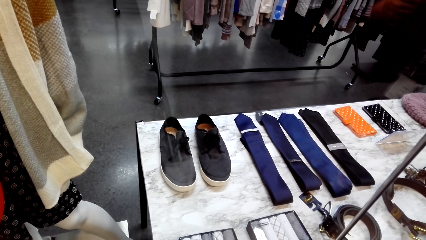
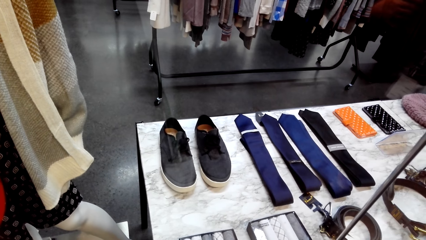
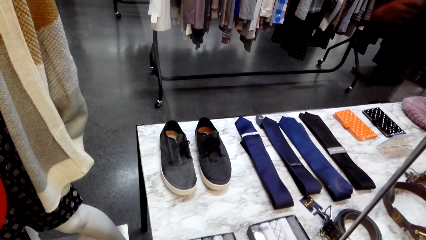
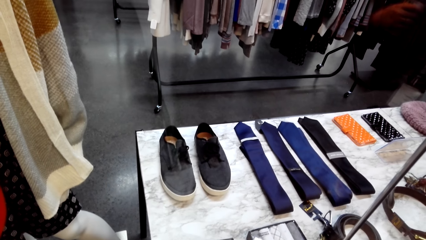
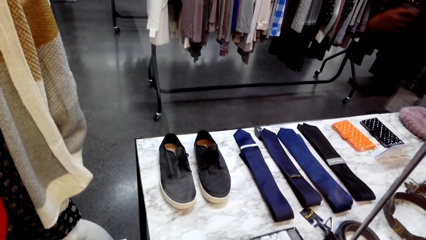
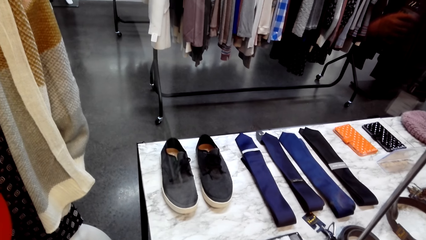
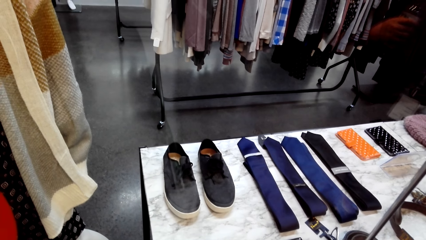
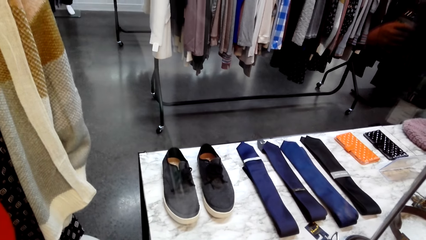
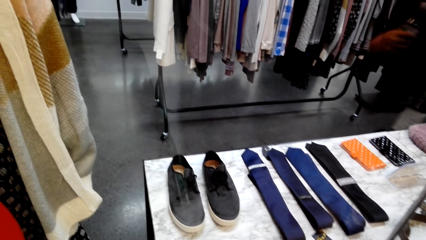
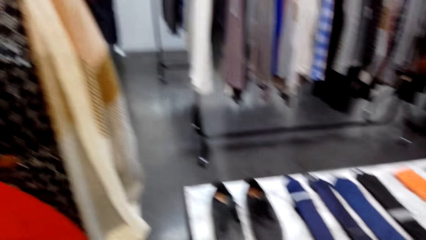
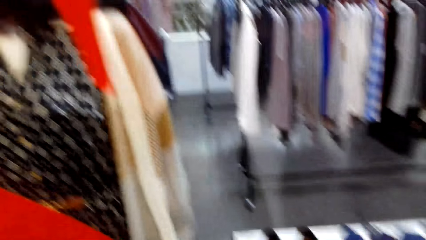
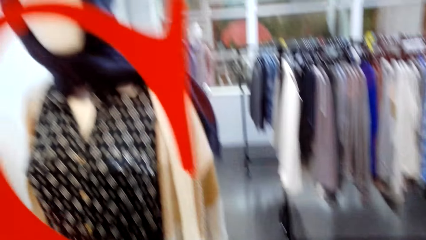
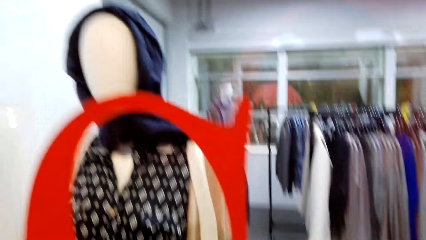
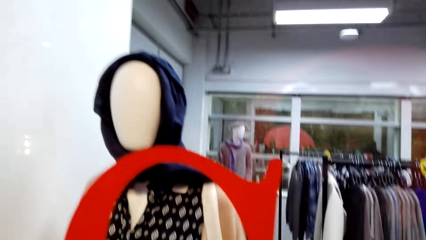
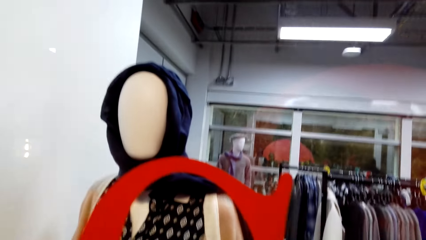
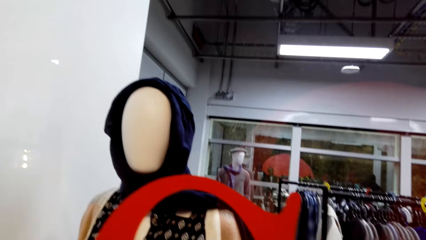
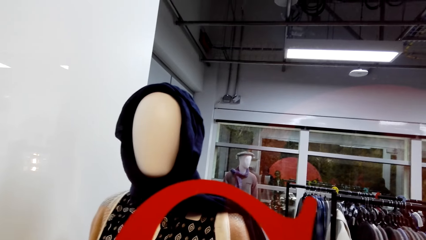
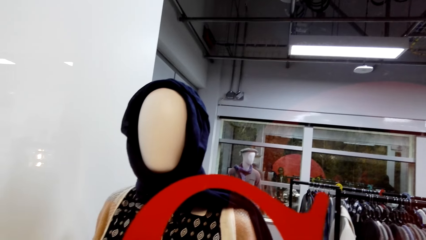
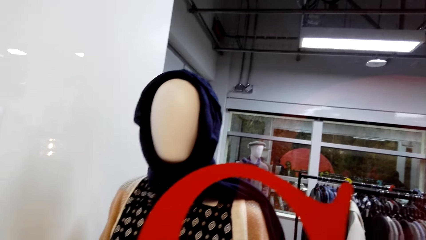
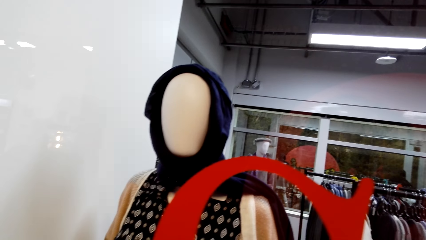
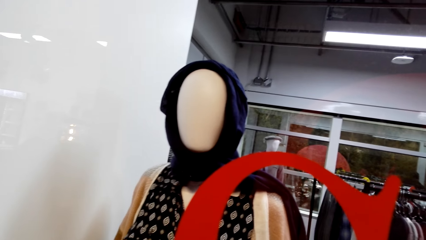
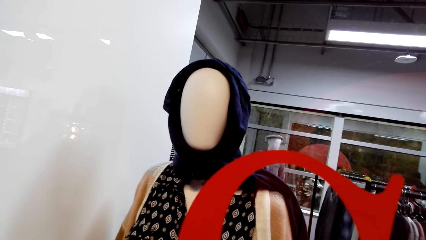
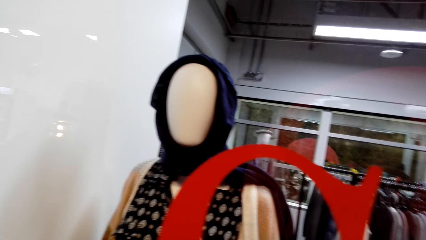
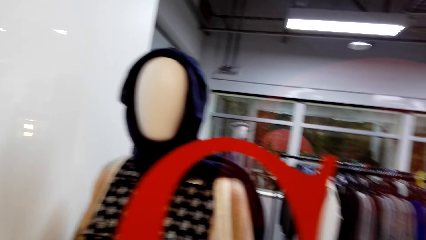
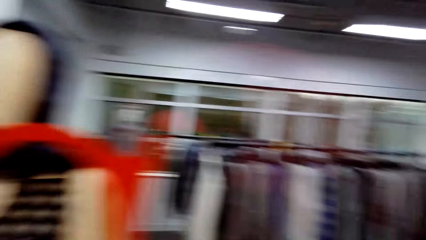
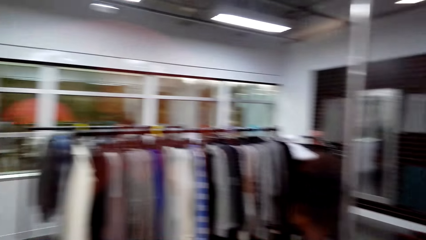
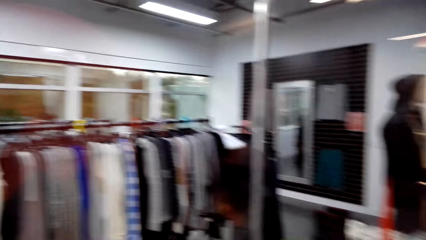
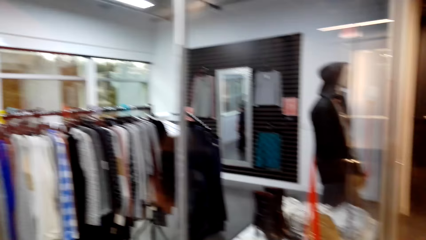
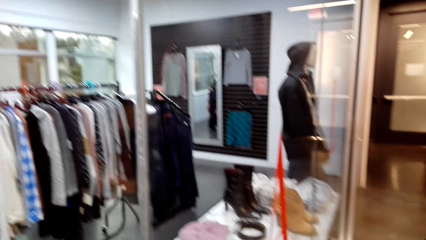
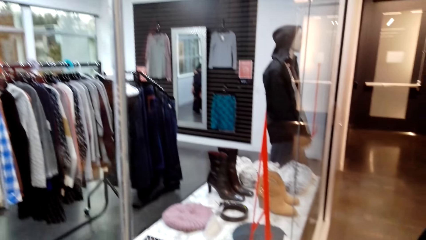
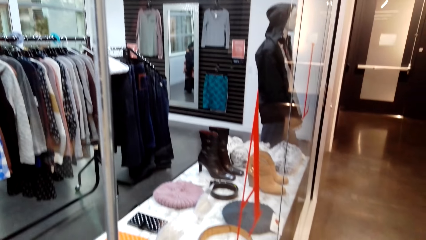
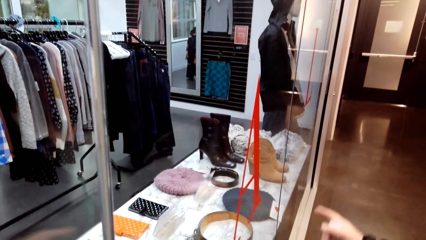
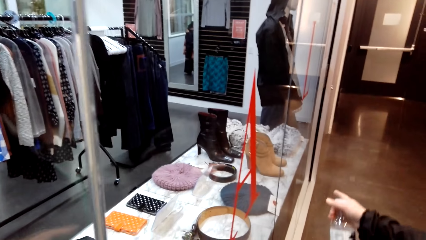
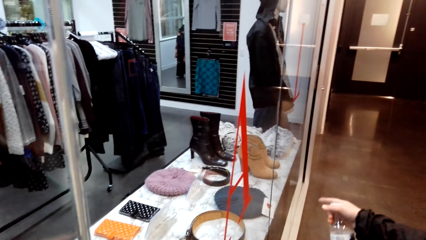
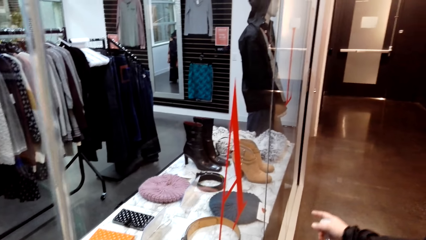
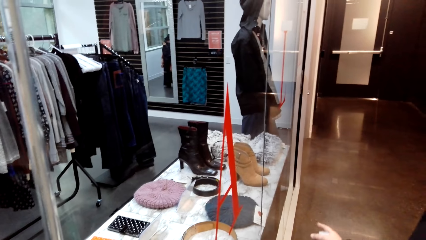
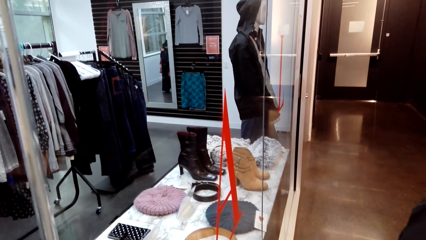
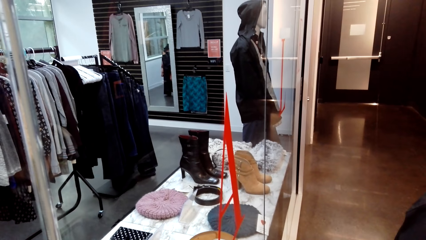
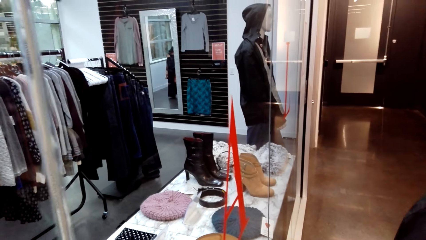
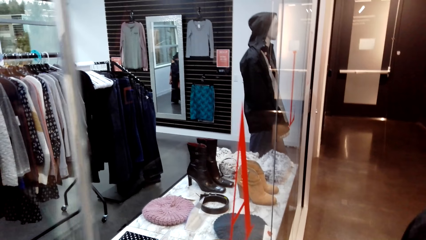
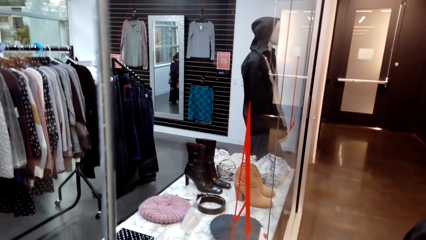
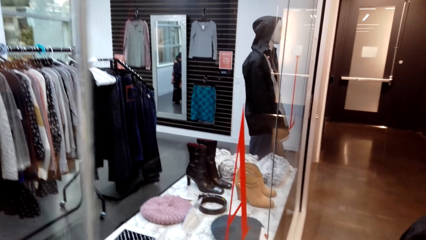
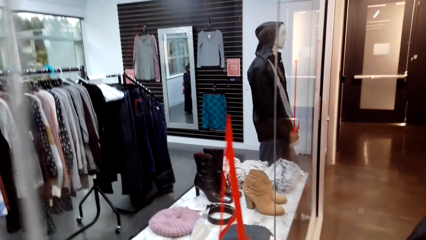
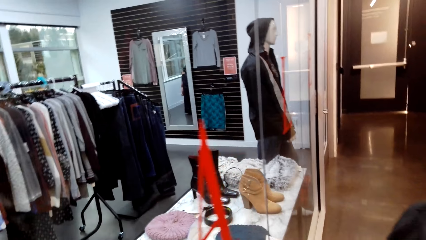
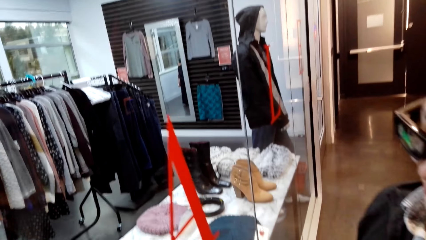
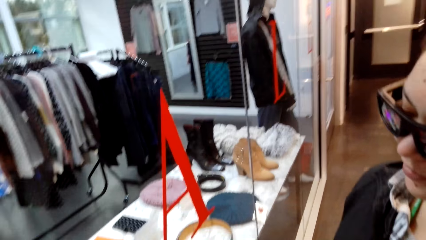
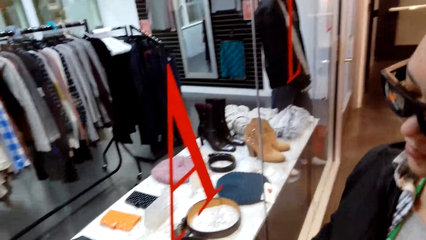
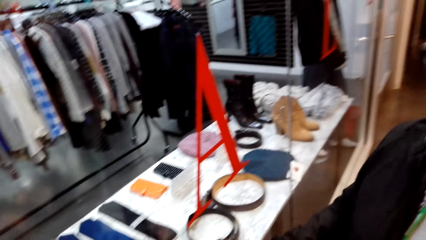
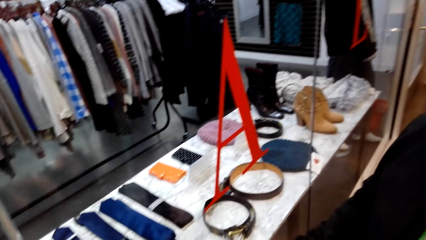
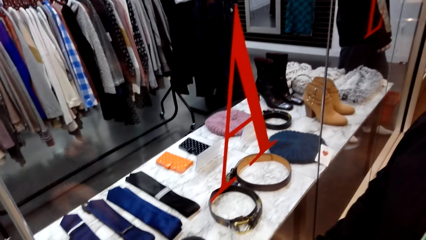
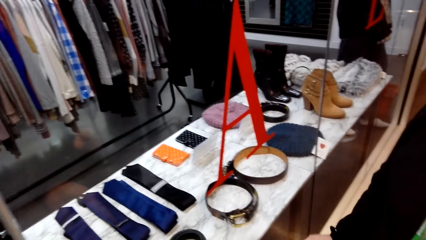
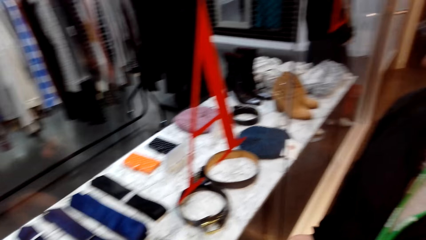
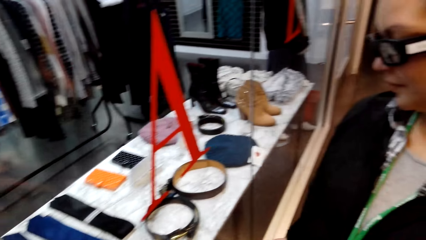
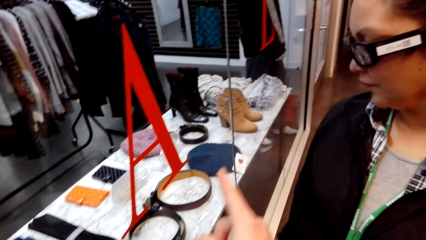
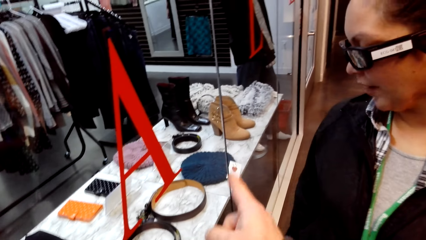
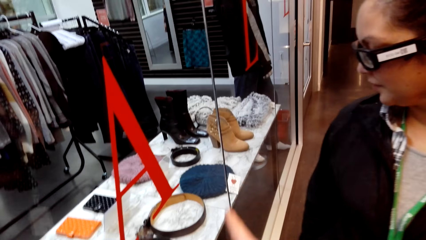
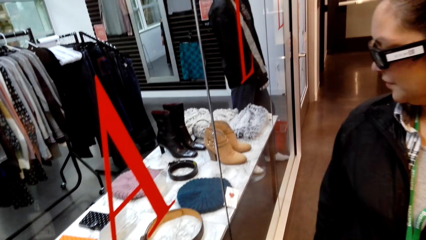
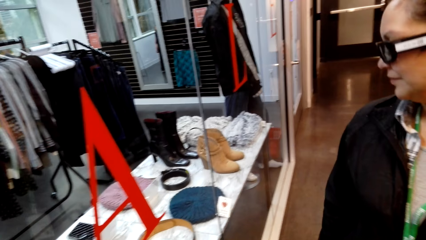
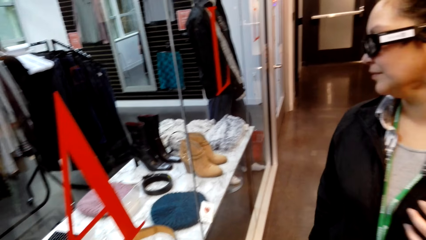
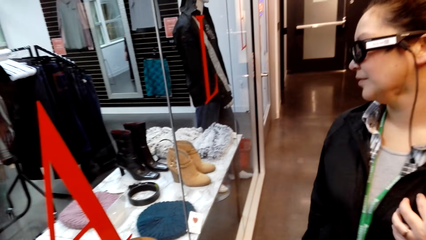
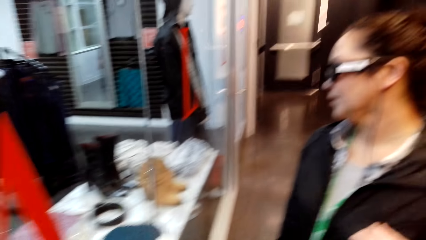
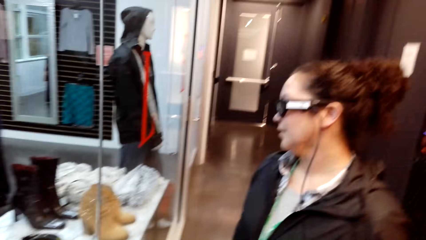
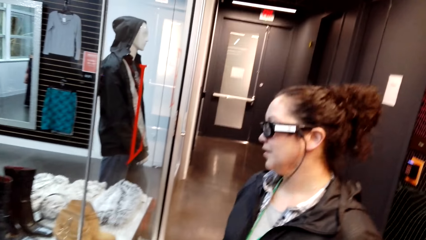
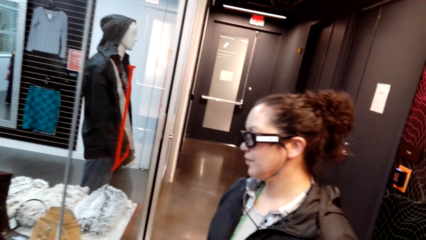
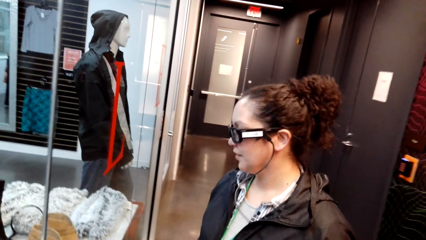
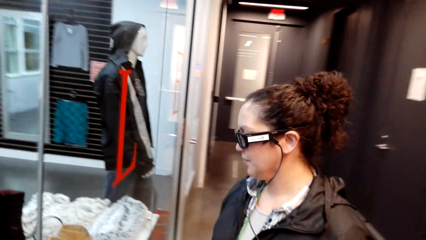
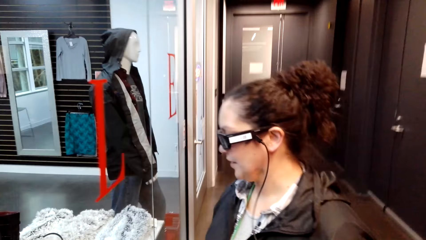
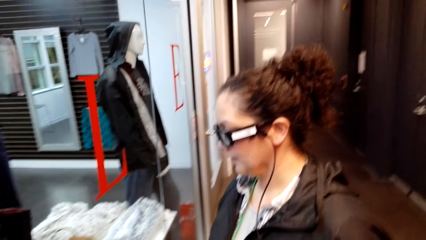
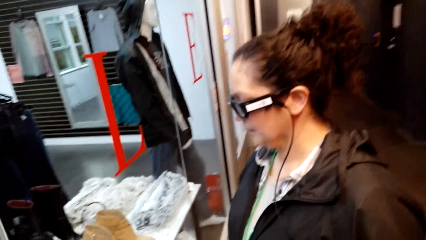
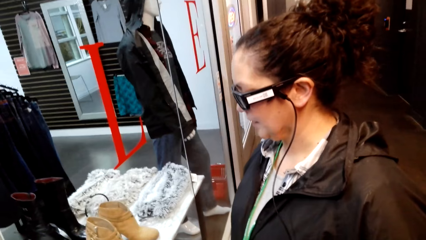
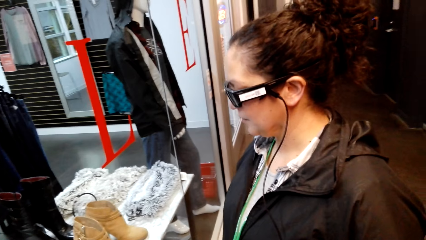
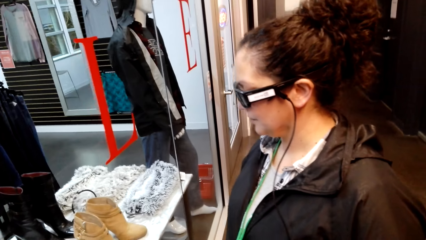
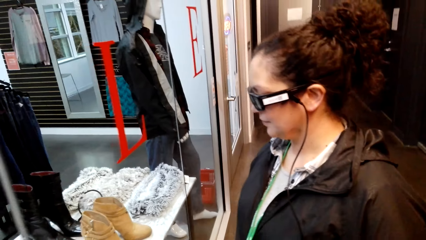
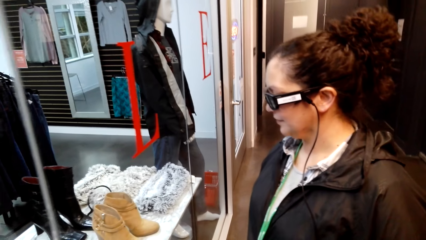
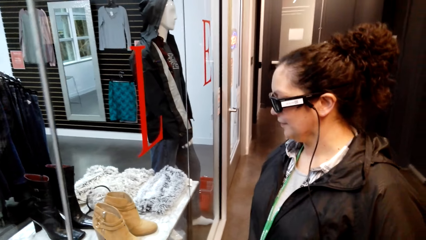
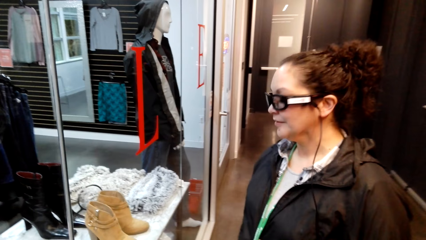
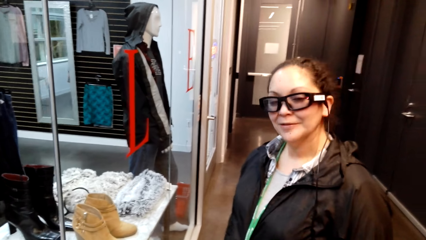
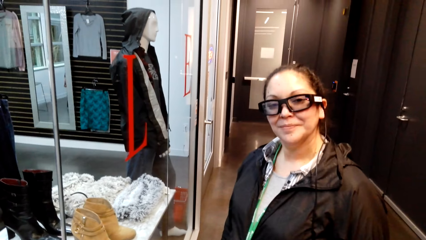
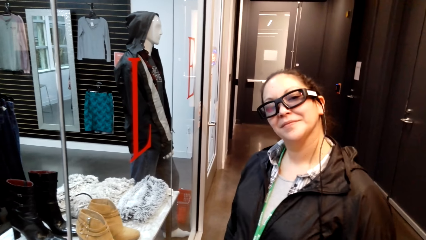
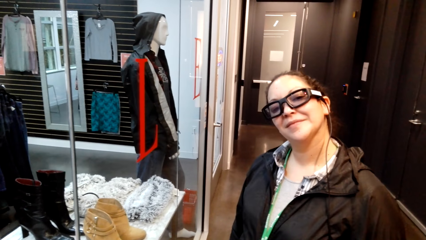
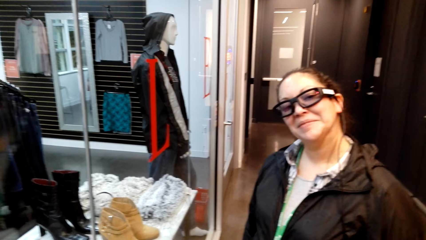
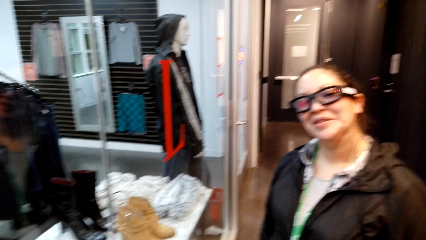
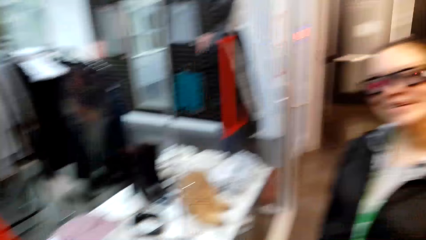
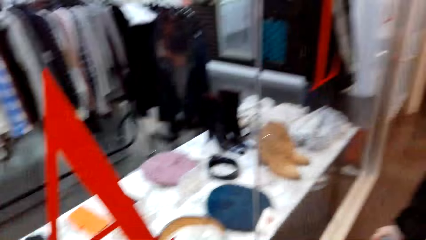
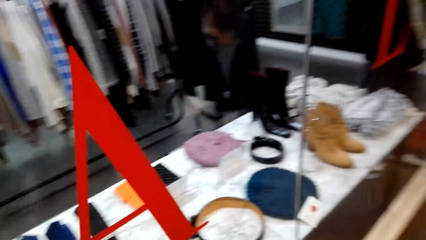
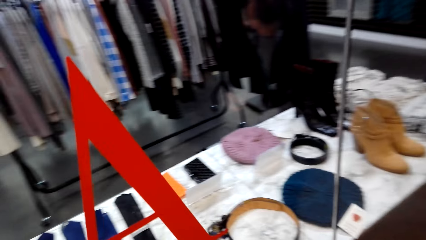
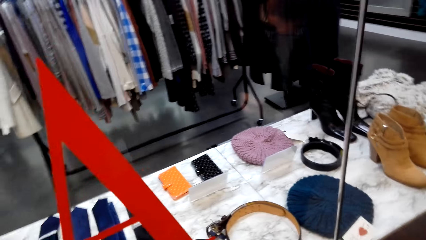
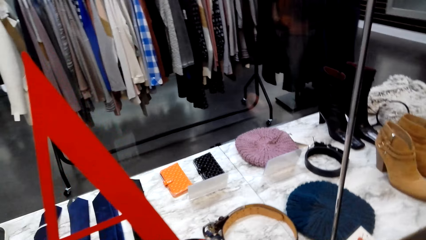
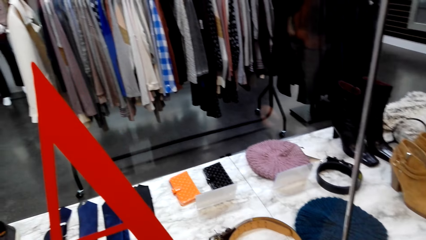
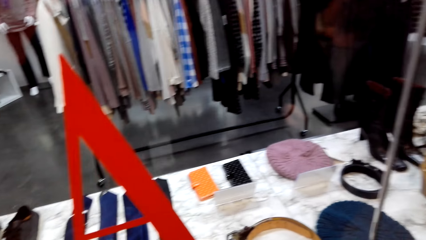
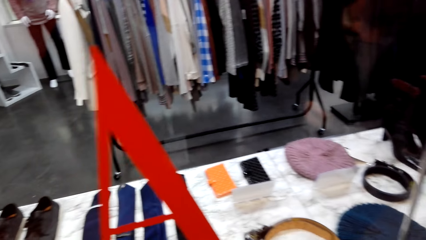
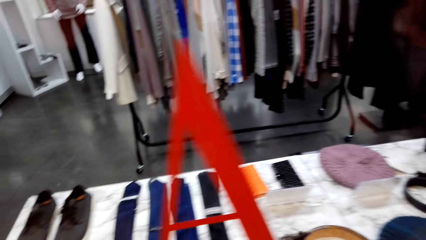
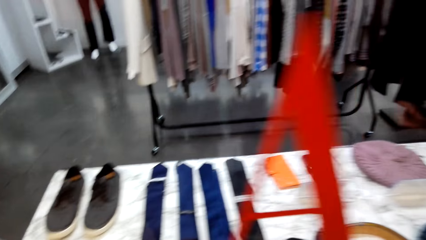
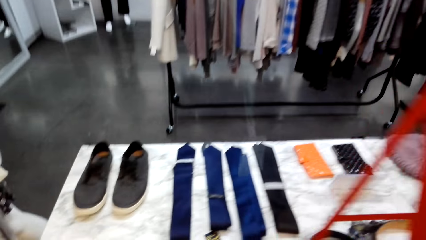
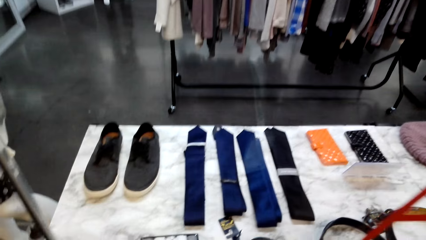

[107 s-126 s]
A woman uses gestures. The woman moves around. The camera wearer uses gestures. They look around.
